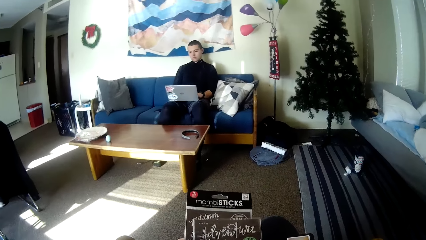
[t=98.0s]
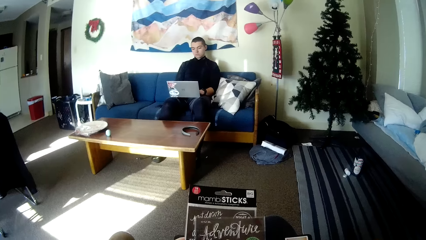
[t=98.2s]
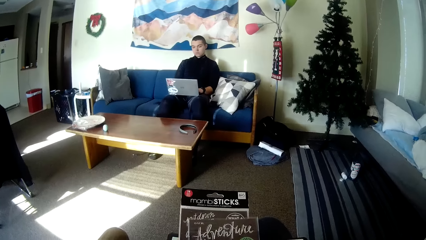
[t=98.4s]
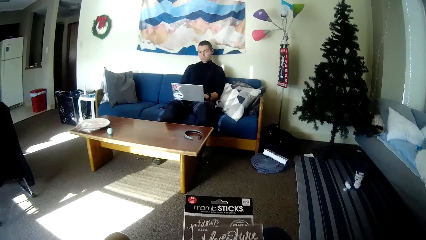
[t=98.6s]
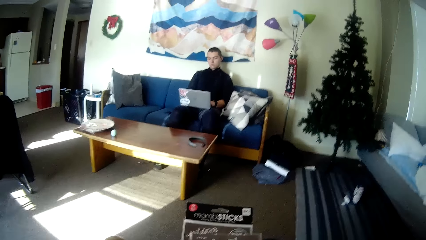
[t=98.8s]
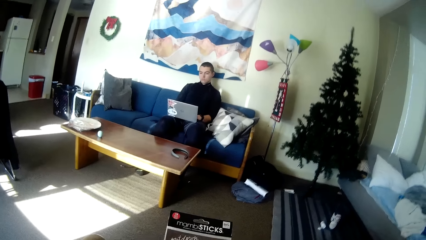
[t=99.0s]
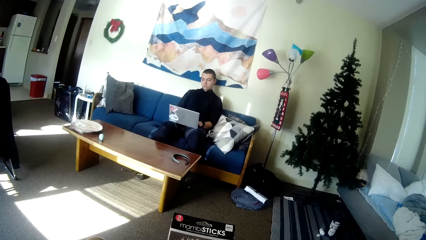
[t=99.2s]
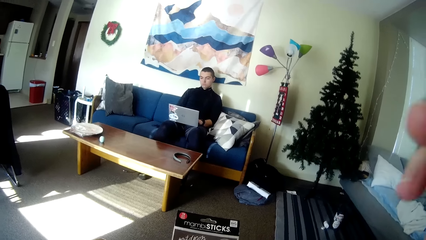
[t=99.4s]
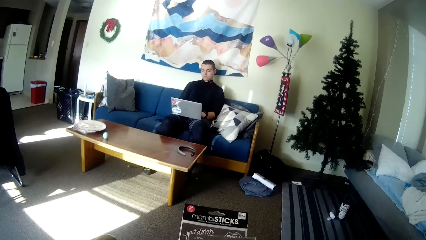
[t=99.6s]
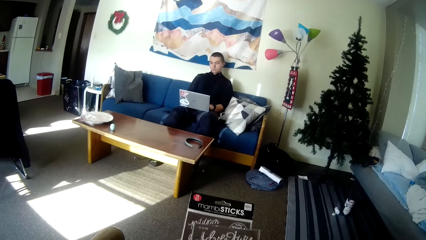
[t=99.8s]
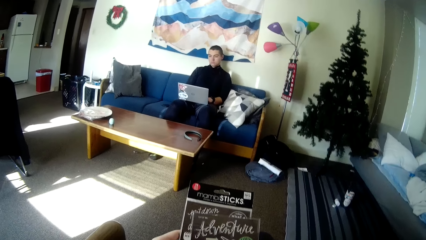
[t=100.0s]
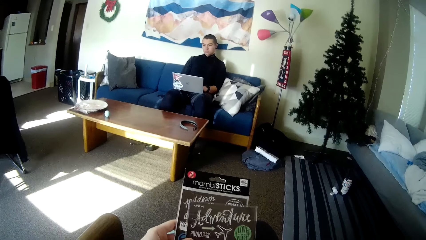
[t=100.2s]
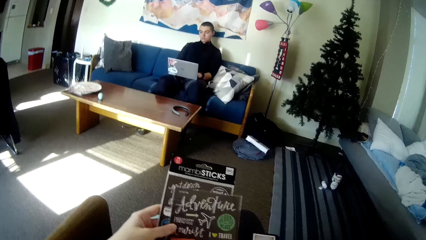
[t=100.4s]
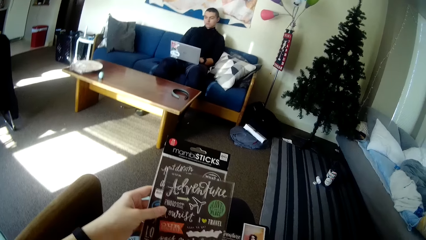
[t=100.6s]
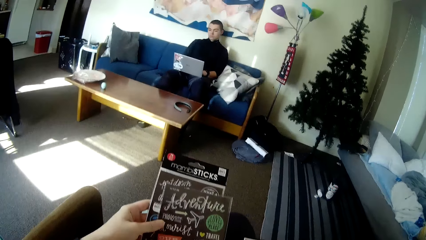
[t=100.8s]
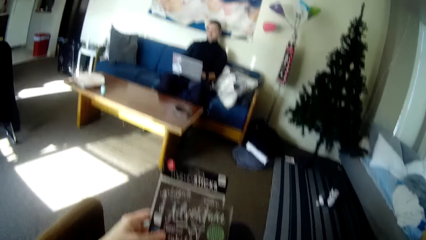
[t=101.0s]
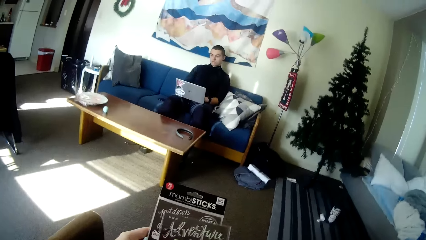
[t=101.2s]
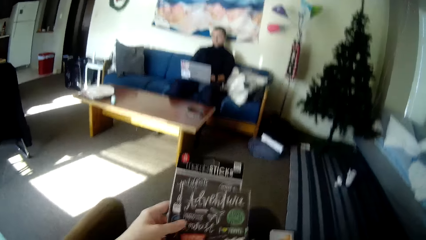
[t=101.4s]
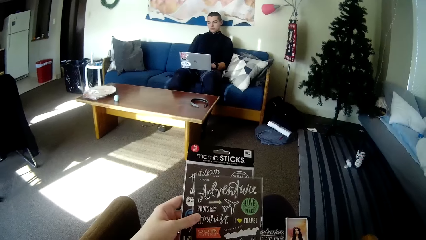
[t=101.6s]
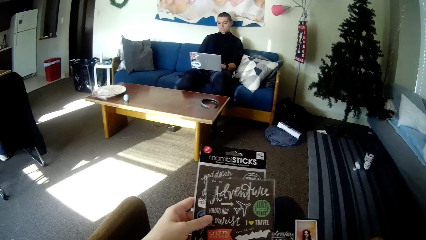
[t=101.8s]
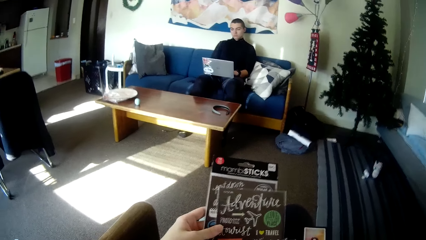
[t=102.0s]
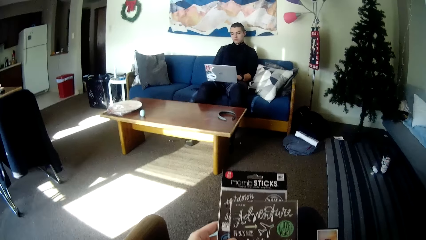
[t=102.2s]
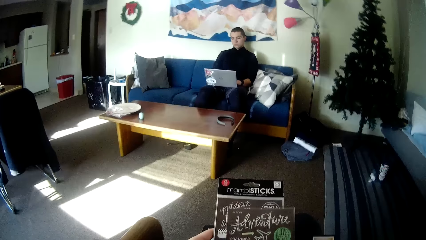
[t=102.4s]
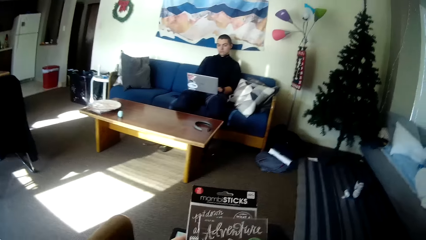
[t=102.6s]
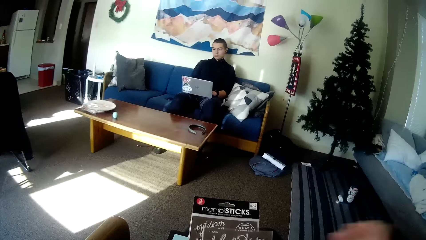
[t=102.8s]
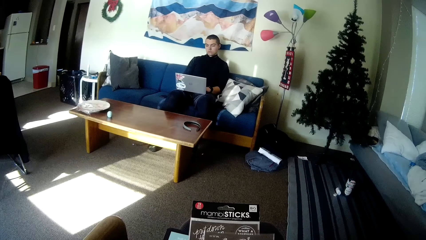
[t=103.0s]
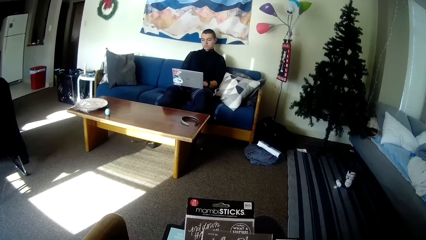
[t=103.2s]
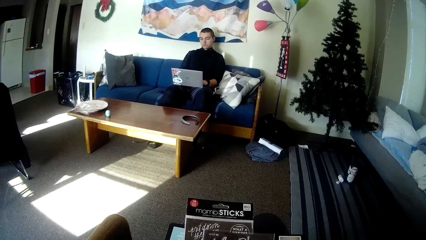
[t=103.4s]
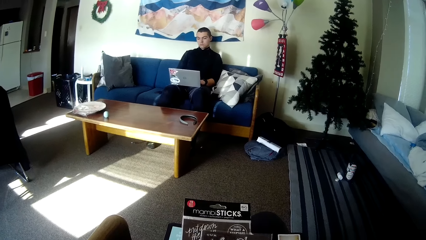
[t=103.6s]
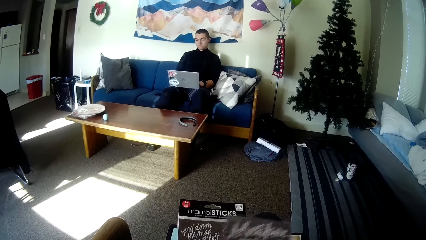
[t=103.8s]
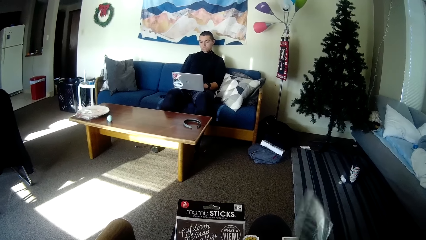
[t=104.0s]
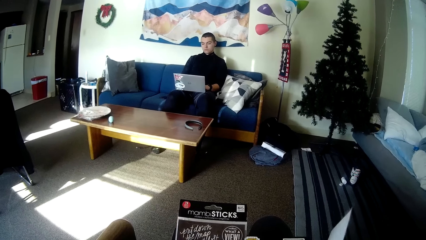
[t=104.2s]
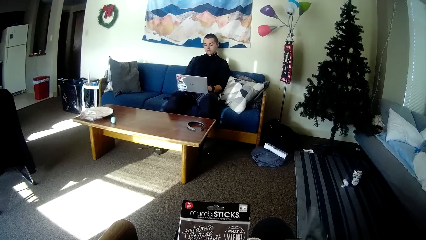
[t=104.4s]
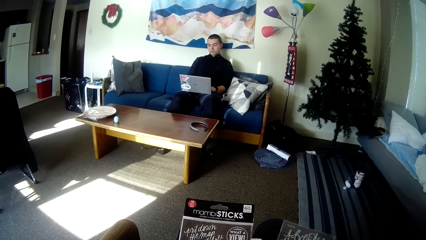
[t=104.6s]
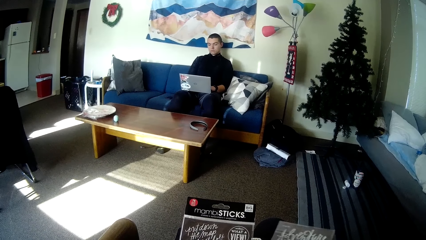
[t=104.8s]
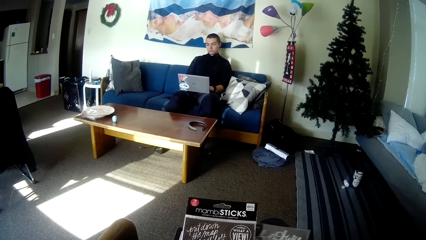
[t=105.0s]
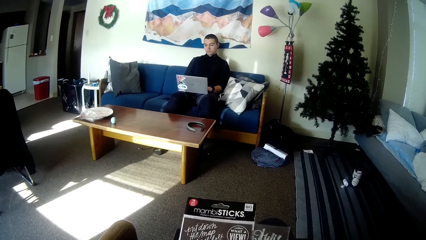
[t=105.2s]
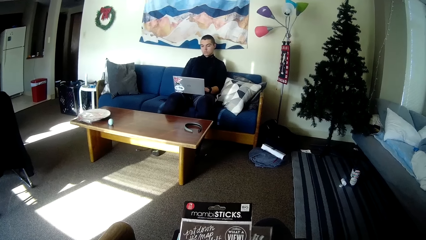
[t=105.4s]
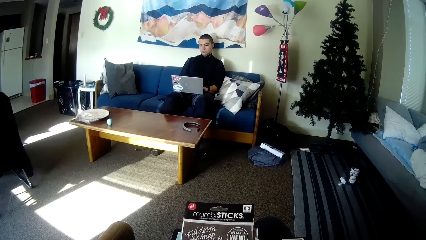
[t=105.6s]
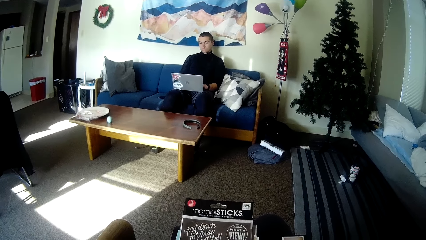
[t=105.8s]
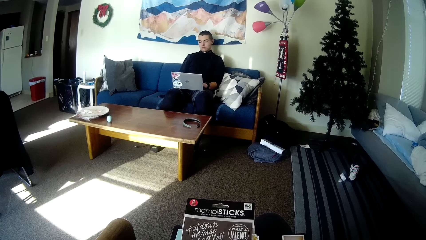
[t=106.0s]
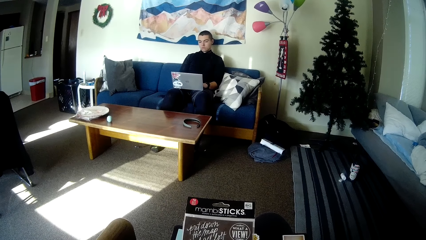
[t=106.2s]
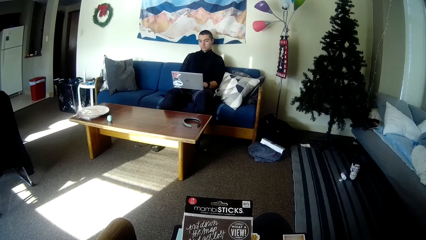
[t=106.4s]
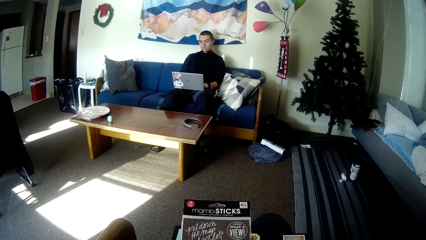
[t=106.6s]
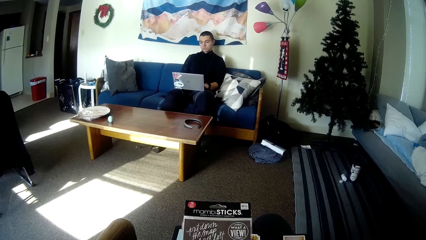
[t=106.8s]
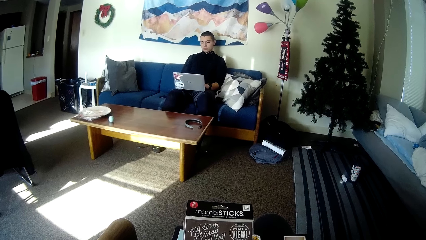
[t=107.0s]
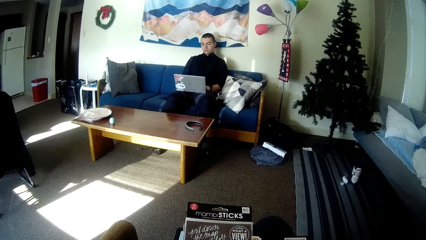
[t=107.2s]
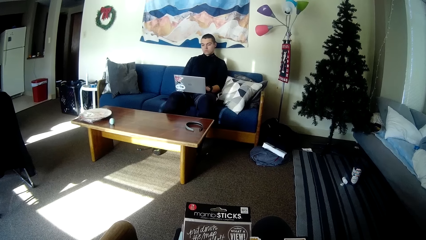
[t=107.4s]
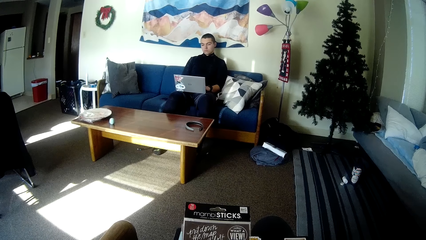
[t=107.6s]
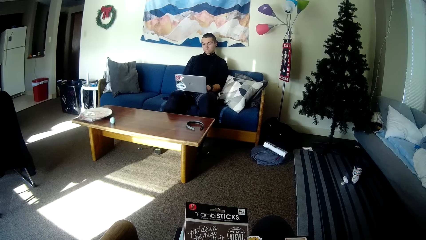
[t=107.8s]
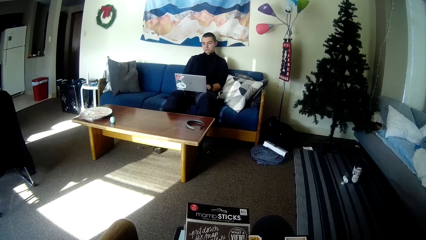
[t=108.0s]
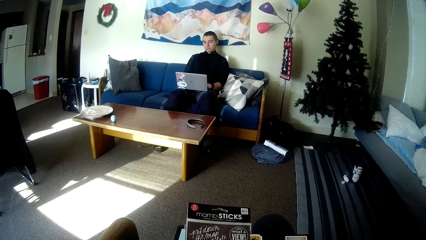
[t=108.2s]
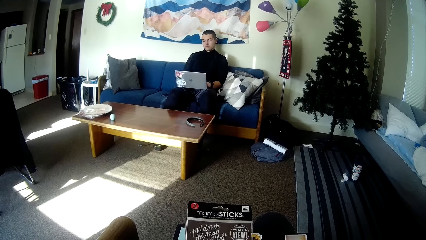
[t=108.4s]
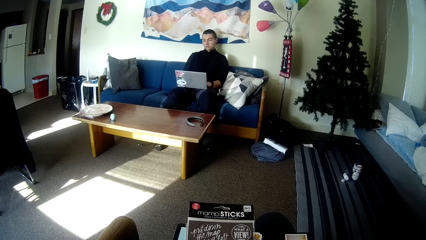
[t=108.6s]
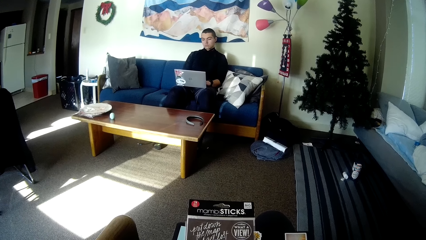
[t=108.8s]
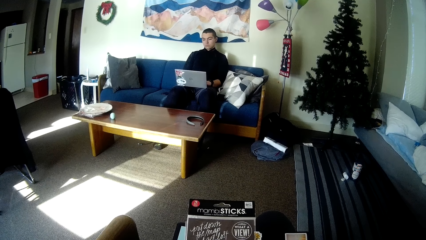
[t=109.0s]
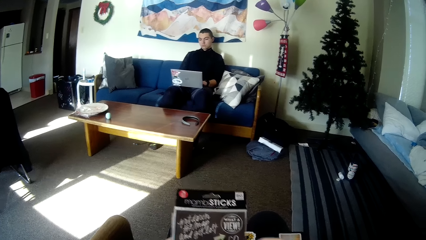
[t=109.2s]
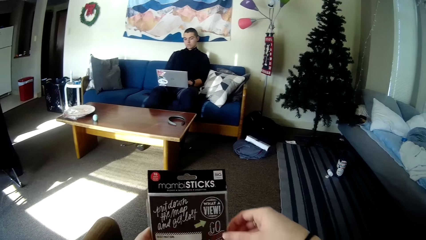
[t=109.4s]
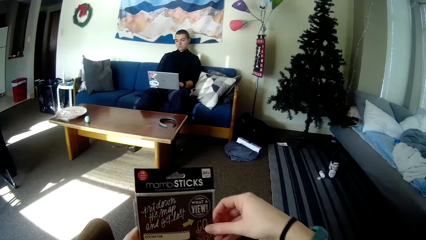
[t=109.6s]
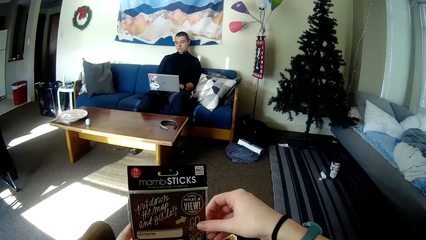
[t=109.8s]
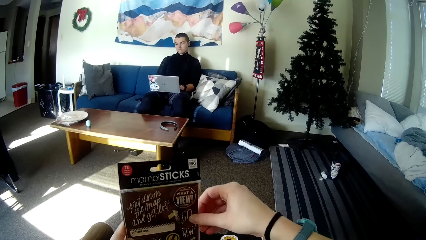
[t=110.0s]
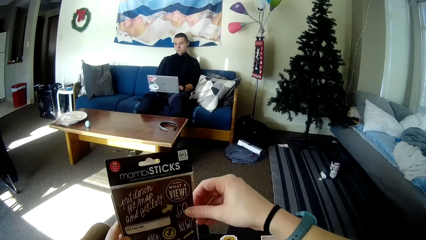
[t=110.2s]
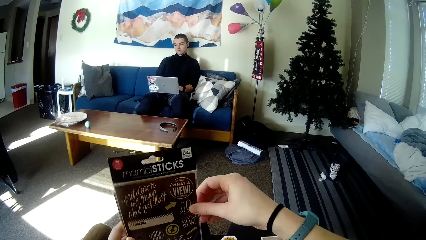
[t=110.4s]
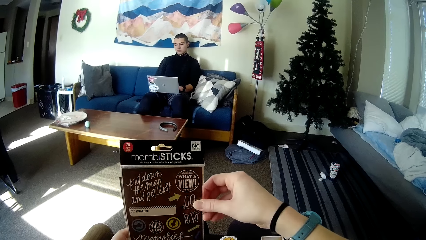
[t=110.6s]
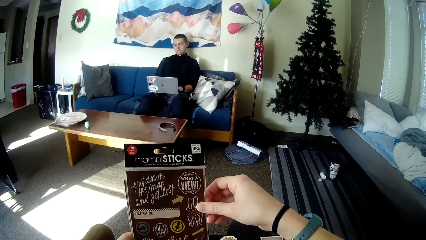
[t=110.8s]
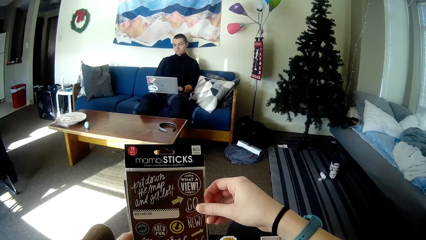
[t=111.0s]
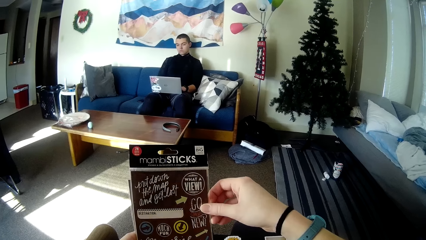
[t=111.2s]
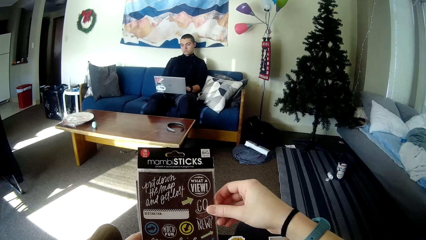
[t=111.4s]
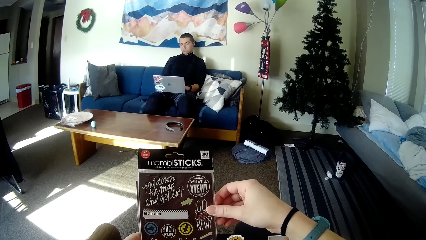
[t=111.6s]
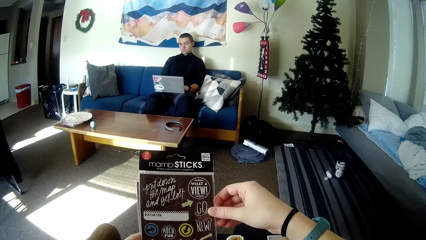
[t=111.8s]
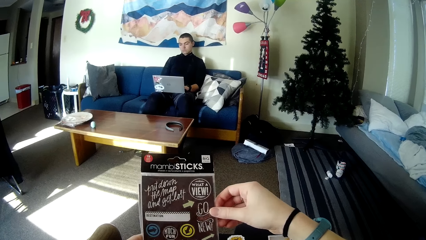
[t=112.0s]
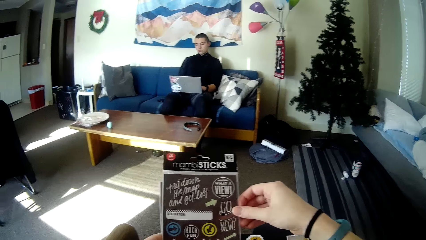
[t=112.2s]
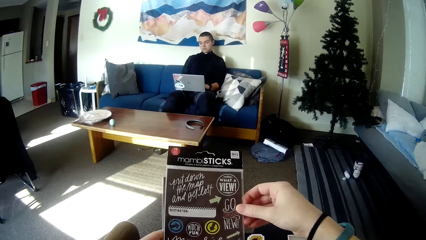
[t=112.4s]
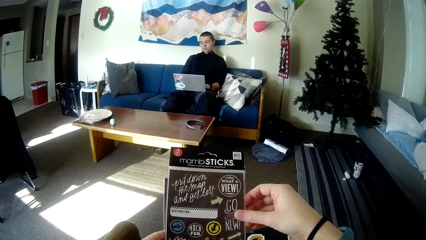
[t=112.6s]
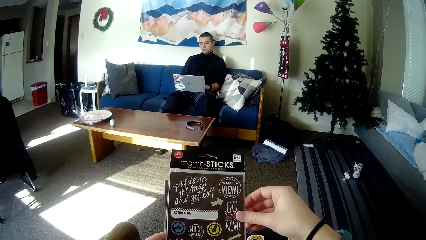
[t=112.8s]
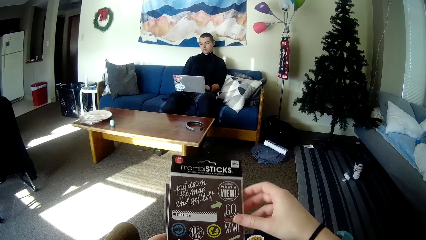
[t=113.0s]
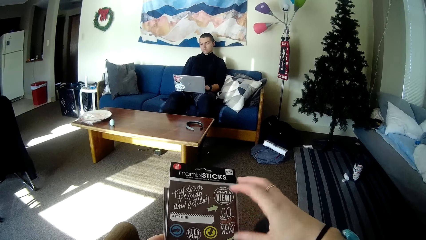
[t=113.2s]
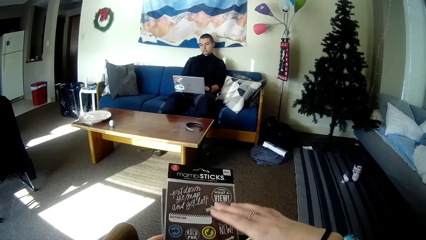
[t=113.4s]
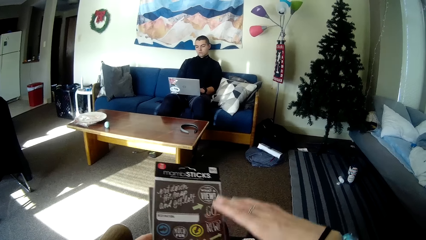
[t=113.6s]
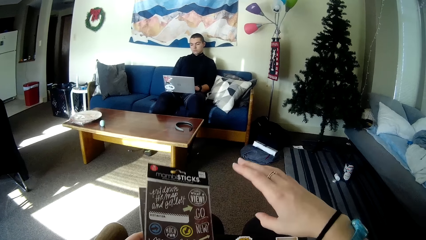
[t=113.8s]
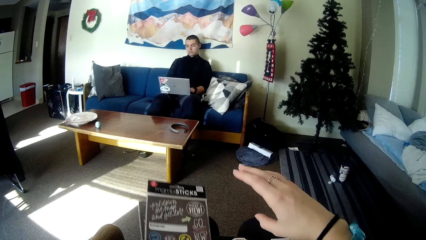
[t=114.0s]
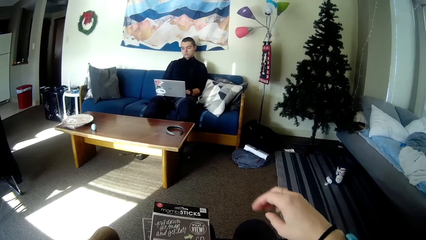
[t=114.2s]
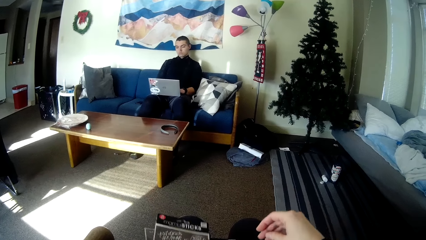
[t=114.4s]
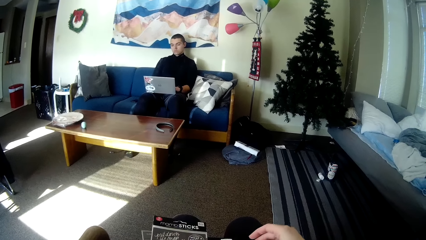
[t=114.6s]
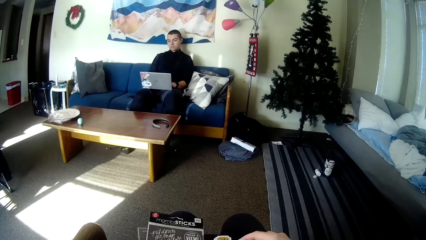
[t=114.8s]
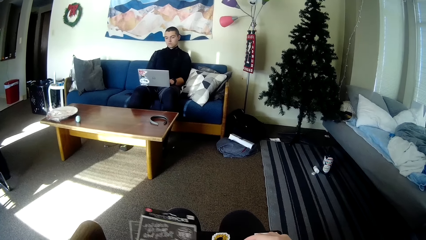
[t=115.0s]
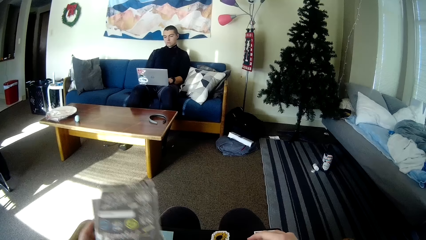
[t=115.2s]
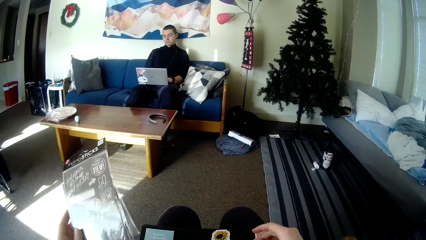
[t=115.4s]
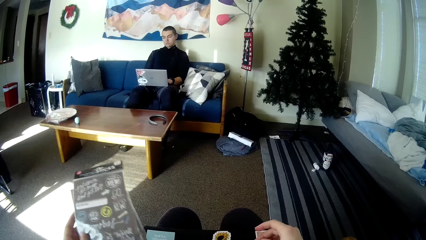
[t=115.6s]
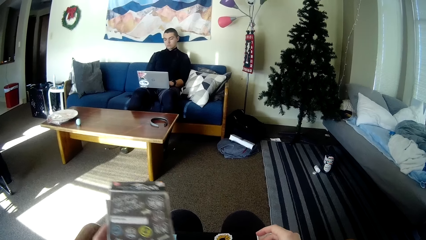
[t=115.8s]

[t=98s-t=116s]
The camera wearer removes one of the sticker sheets from on top of the other with her right hand. She looks through the papers. She puts the sticker sheet underneath the other sticker sheet. She reads the sticker sheet in her hands.
